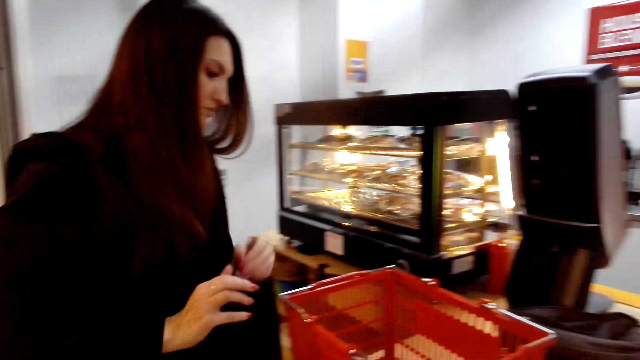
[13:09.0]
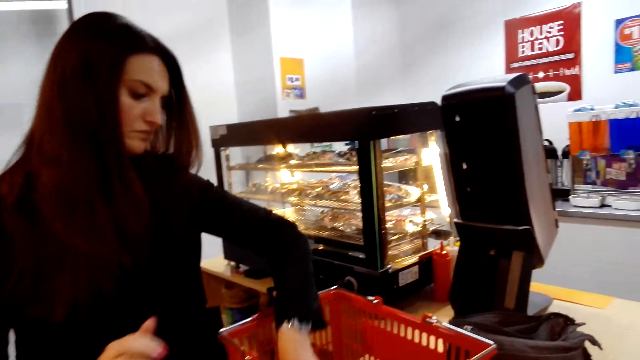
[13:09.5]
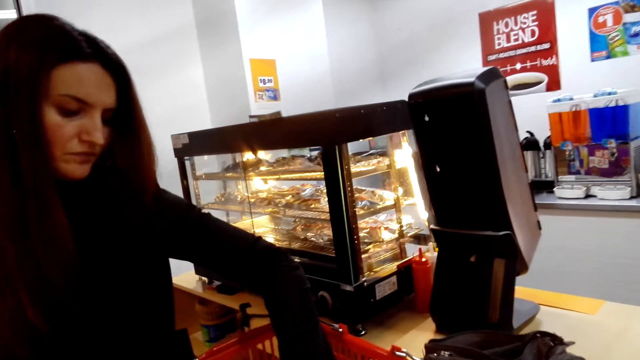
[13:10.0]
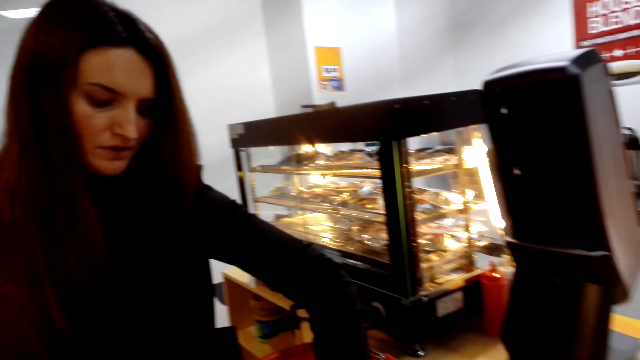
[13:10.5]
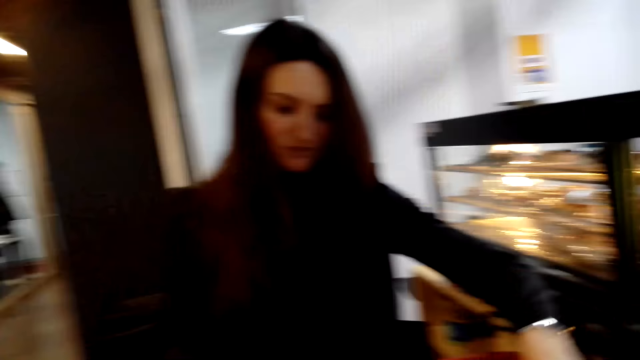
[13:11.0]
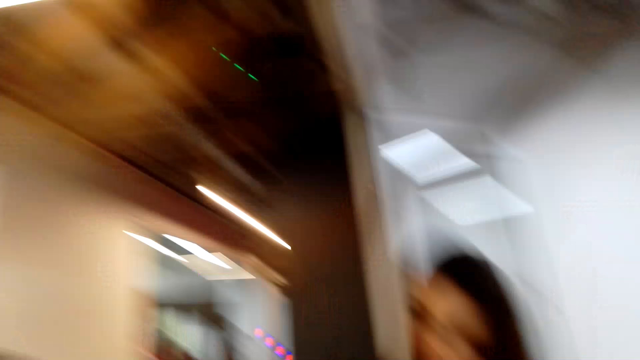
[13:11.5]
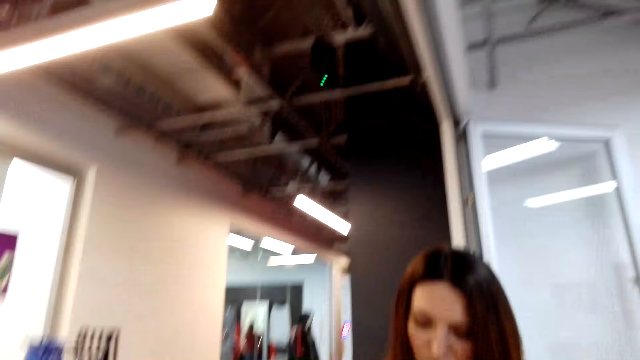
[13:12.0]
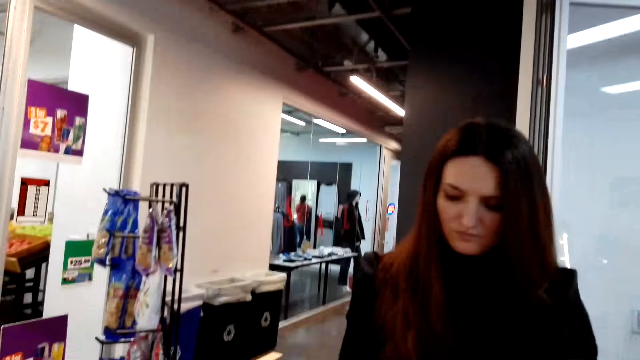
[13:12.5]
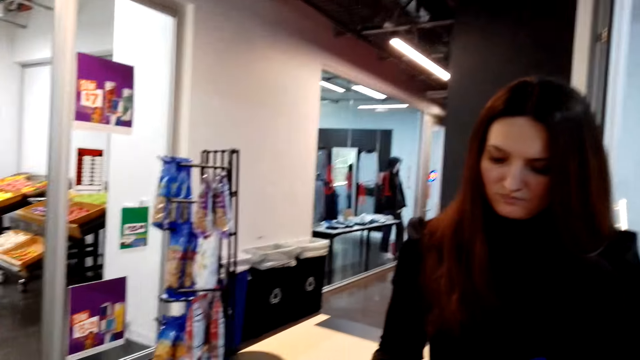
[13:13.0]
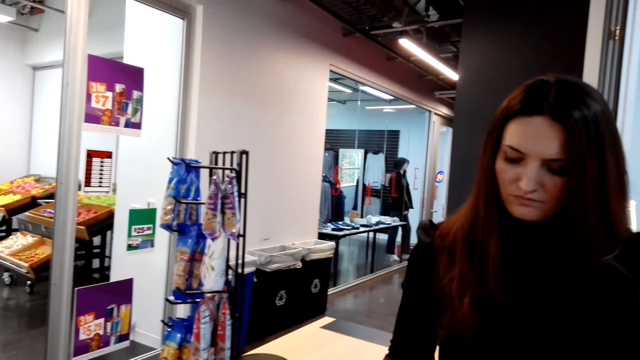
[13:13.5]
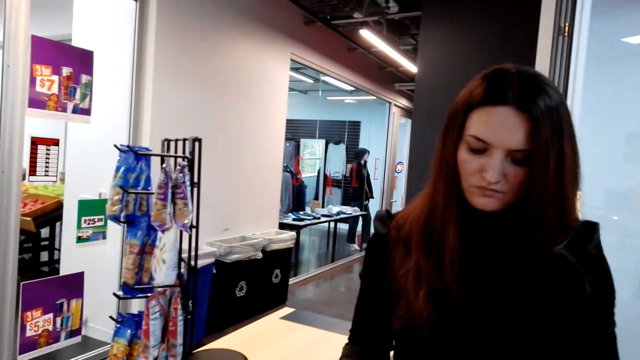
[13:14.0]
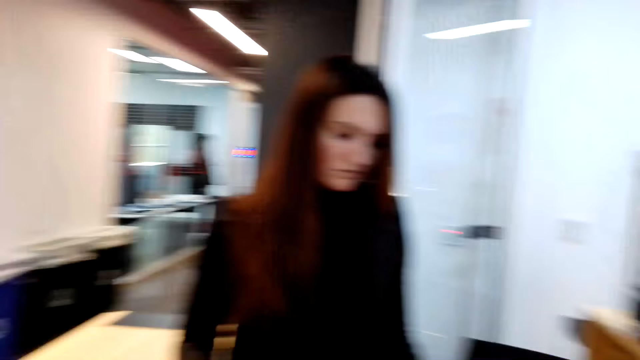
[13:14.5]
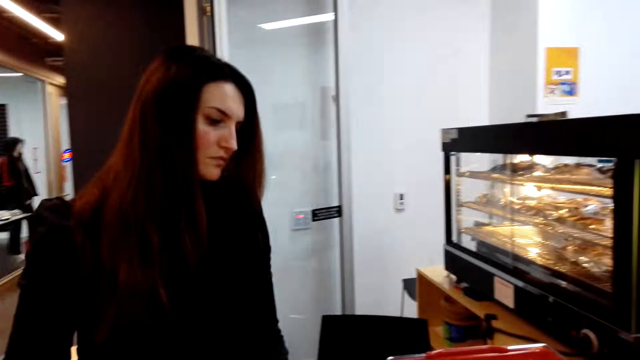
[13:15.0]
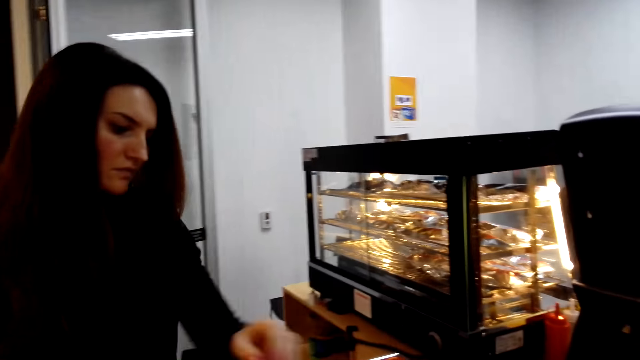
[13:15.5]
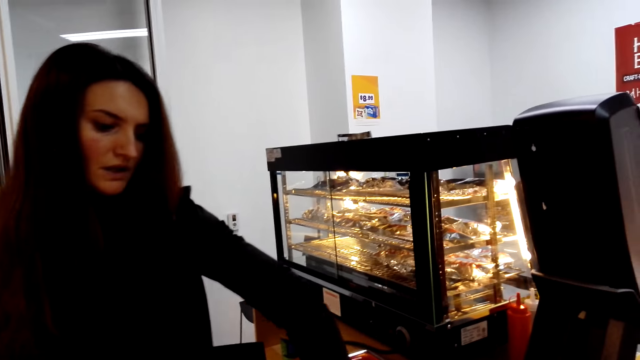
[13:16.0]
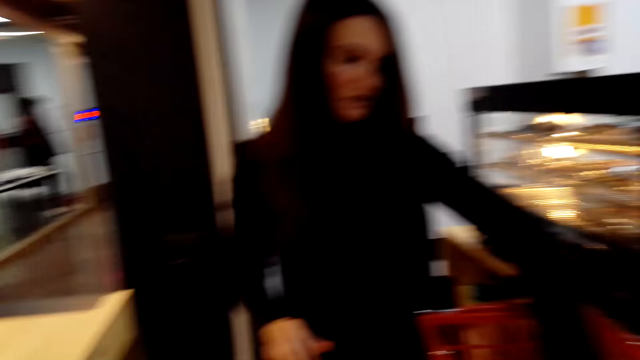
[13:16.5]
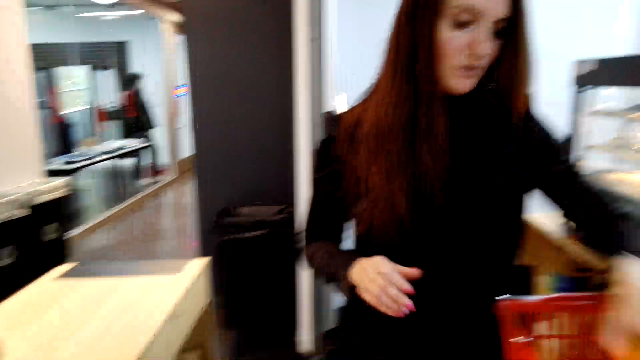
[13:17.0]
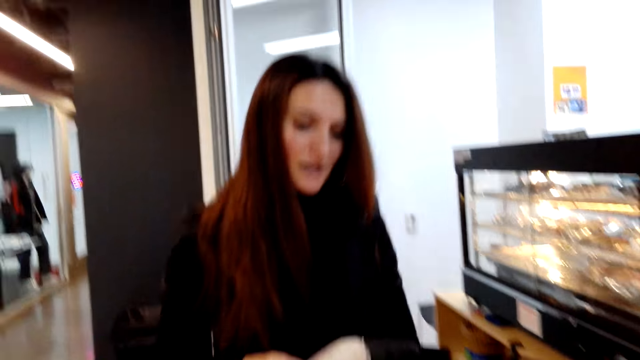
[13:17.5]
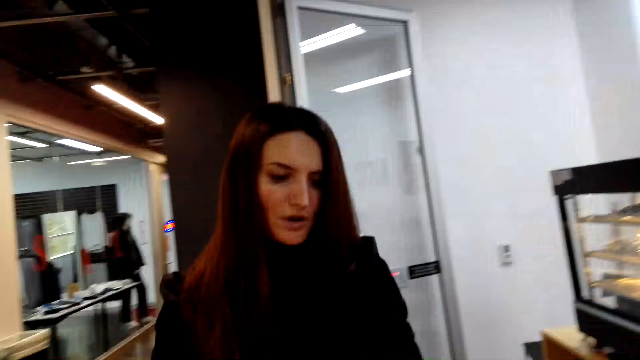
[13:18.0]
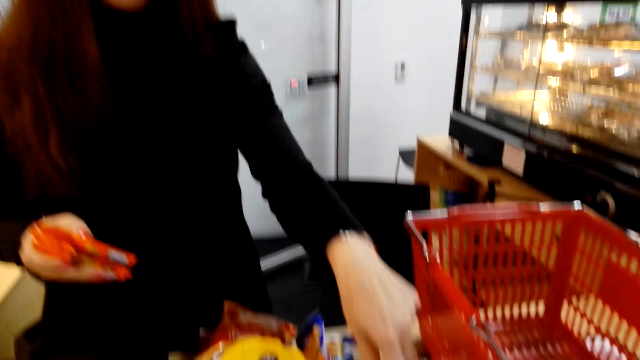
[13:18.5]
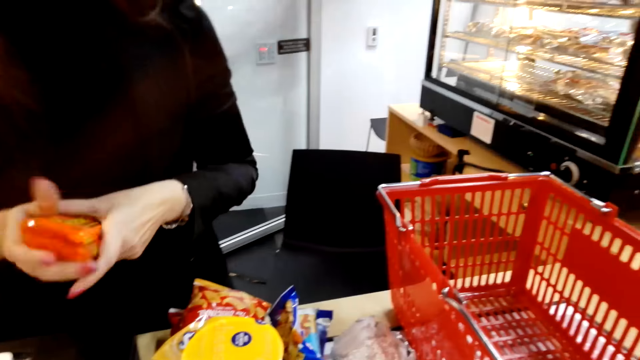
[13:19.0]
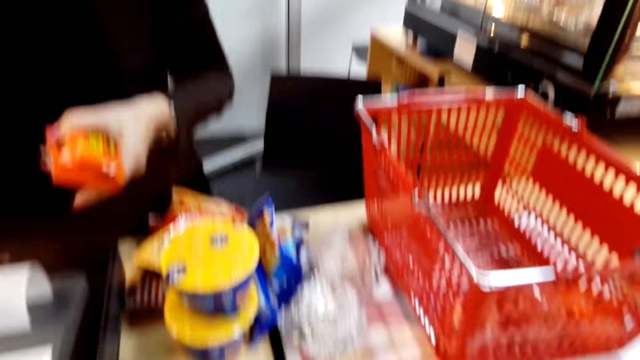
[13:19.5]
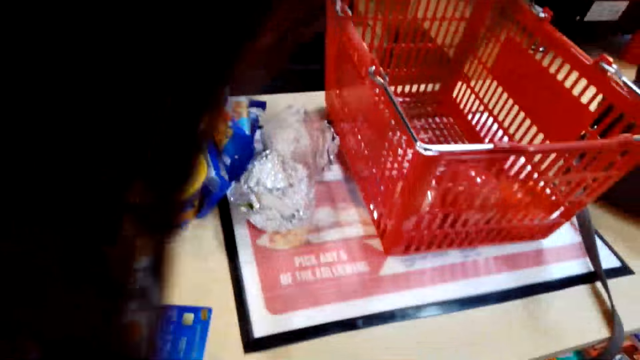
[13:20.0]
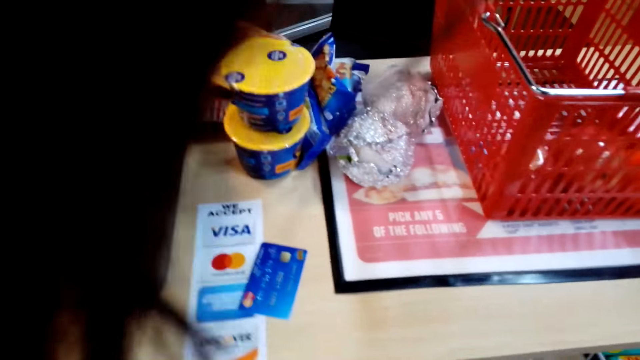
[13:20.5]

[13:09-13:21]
A lady places something on the table. The lady removes products from the basket on the counter. The camera wearer looks around. The lady enters the product cost in the cash register. The lady converses with the camera wearer. The lady picks something from the basket trolley and holds the object.

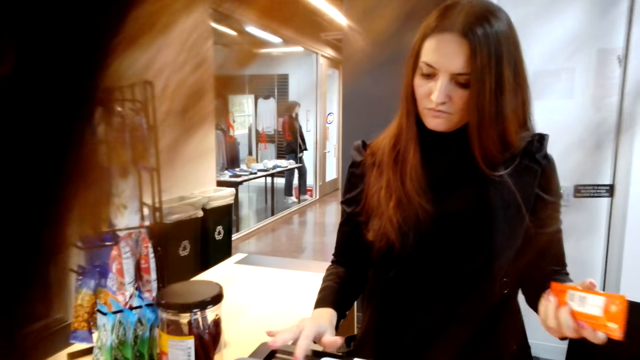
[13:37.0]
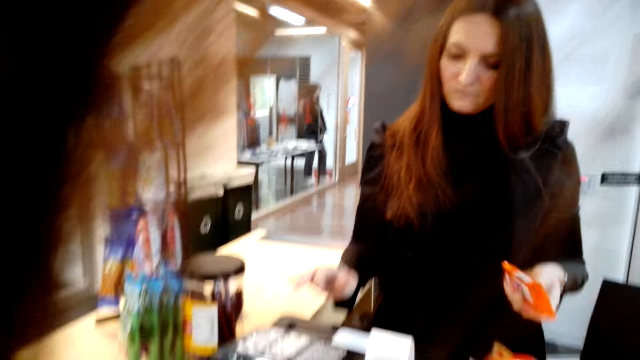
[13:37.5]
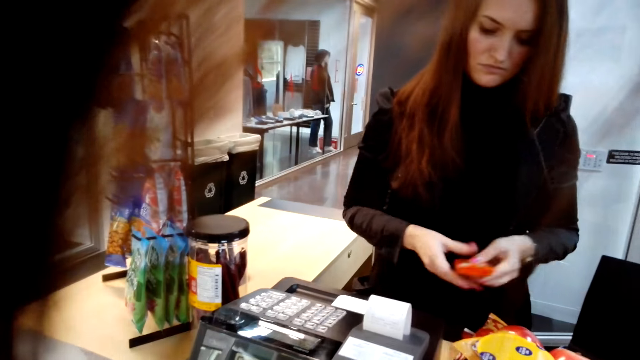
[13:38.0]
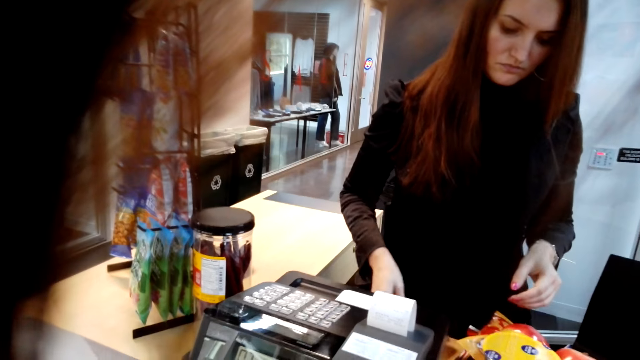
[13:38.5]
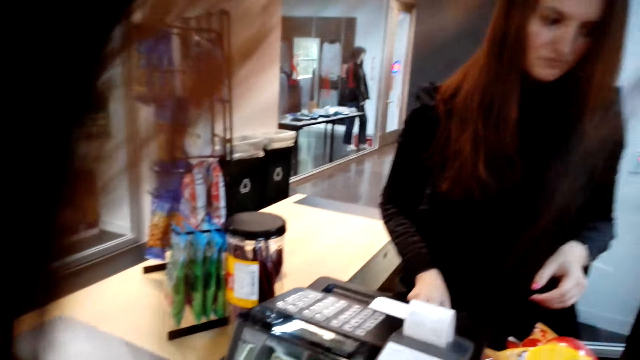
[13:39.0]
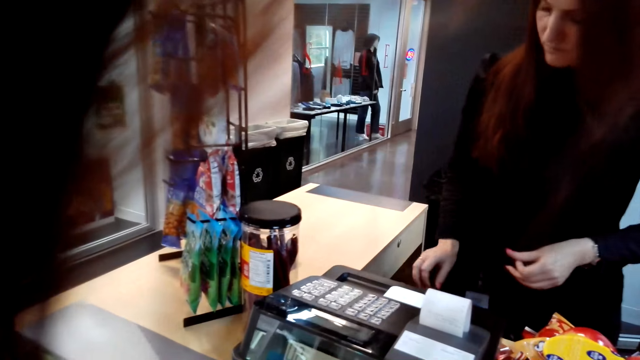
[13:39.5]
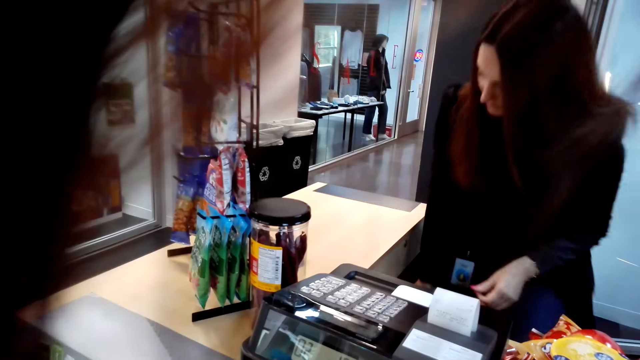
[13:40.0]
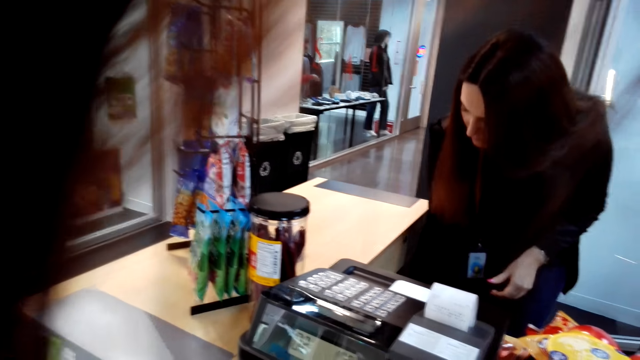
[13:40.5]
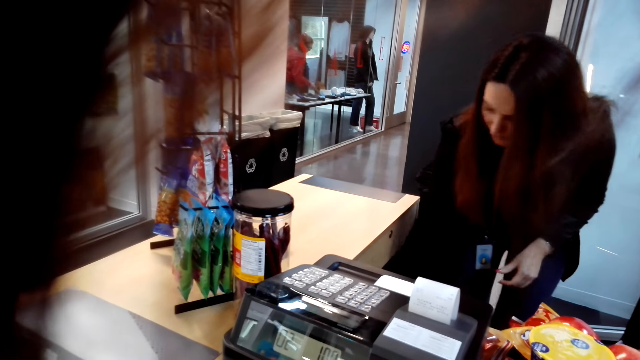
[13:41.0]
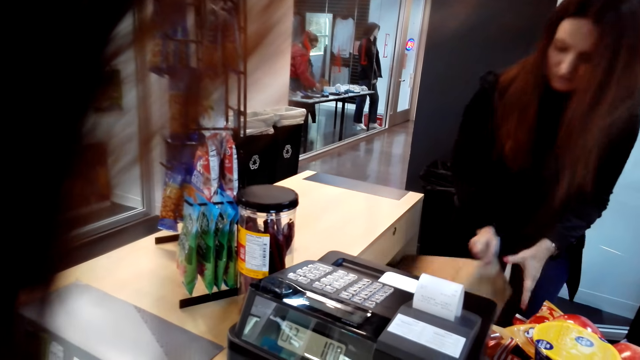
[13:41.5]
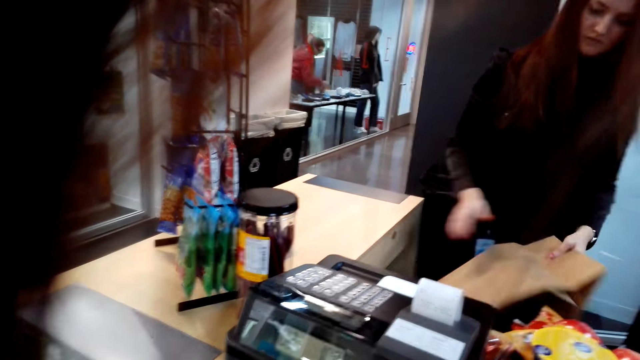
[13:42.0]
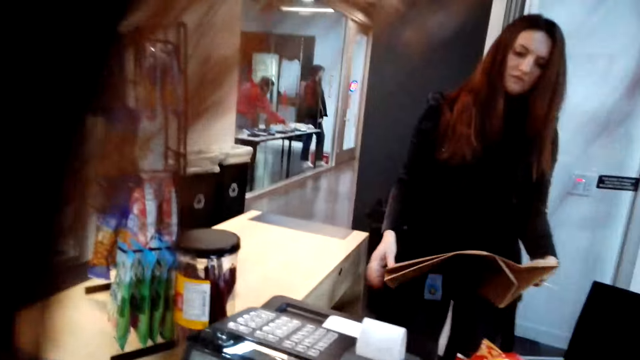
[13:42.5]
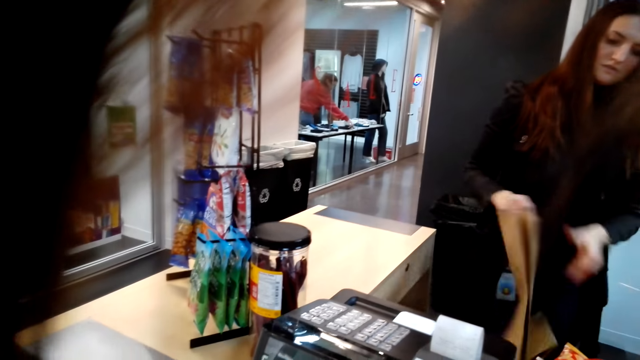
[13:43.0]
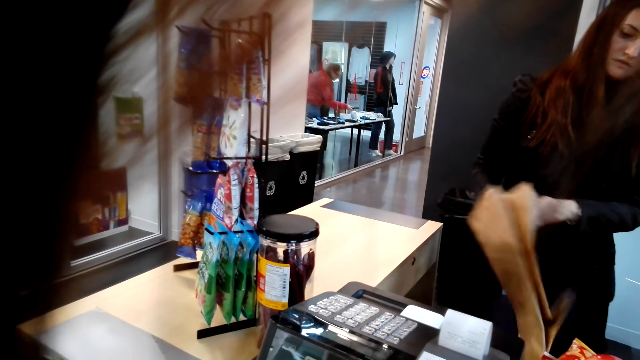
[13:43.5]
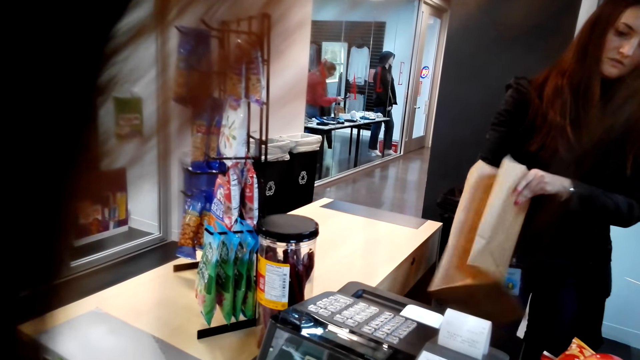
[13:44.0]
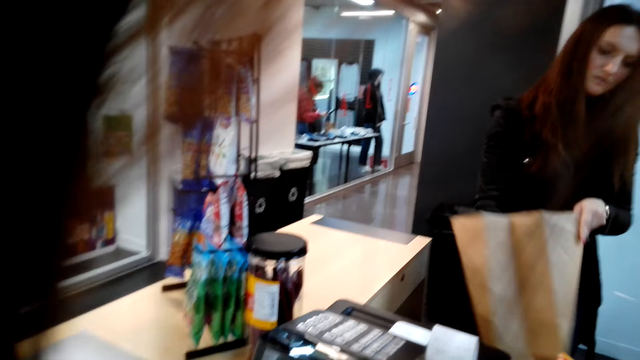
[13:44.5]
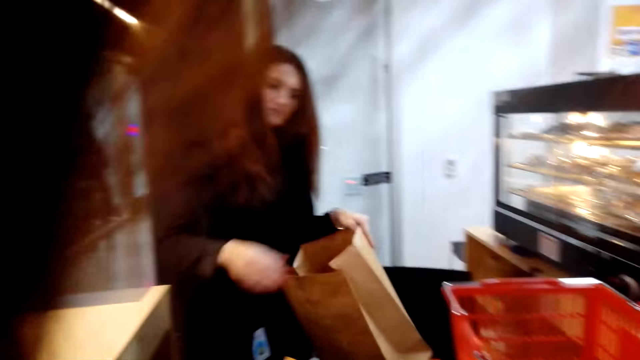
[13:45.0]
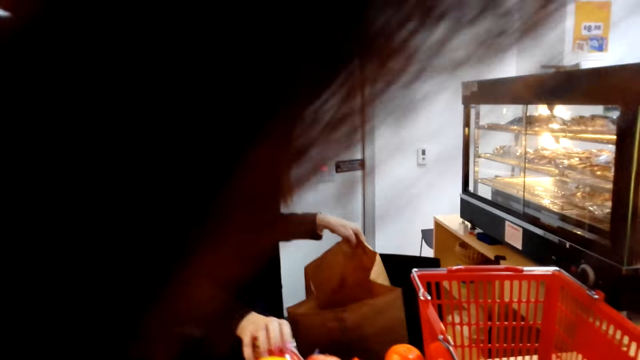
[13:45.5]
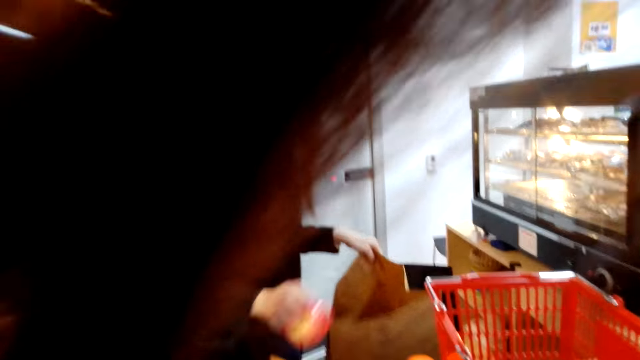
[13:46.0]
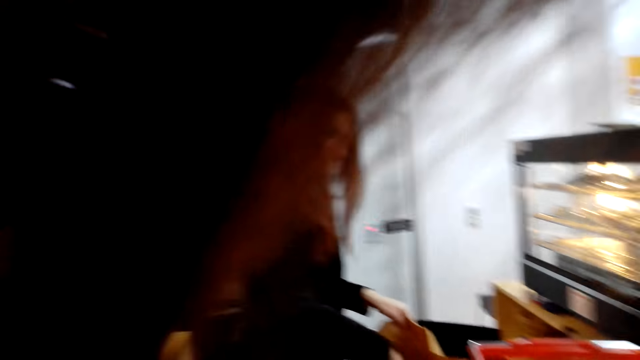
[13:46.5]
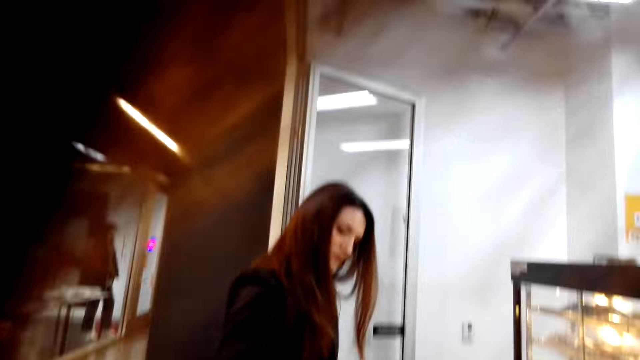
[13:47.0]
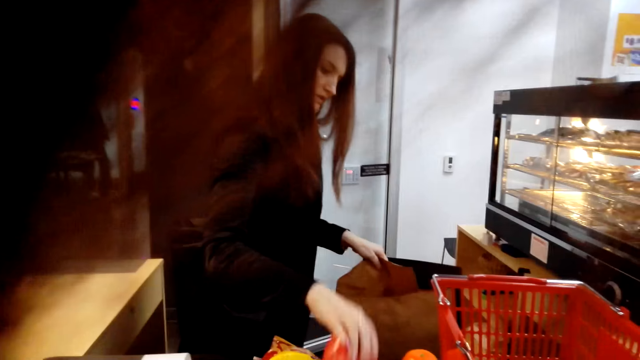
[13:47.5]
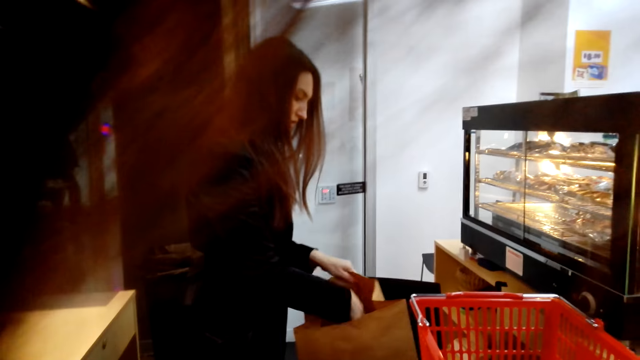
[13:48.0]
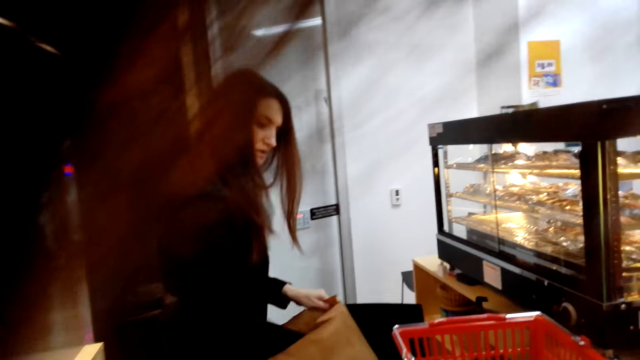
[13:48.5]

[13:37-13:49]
A lady picks something, presses the machine and places something on the table. The lady bends down. The lady picks a brown bag. The lady opens the brown bag. The lady packs the product in the brown bag.
